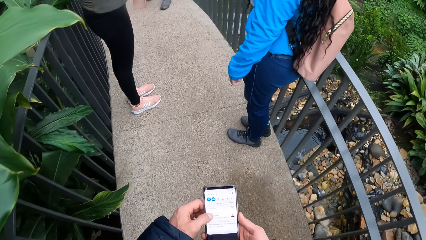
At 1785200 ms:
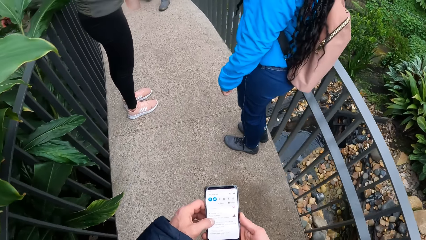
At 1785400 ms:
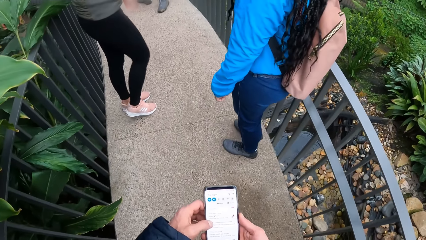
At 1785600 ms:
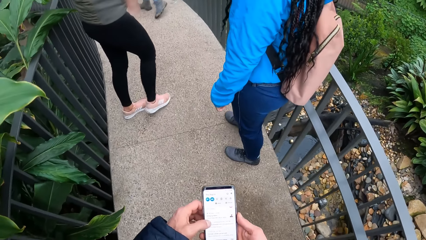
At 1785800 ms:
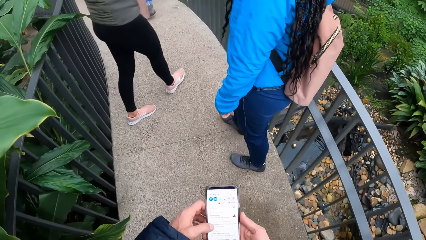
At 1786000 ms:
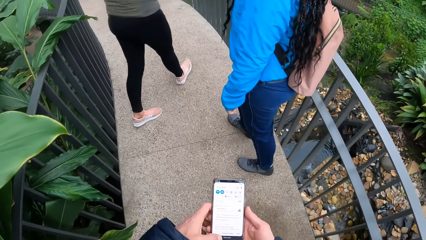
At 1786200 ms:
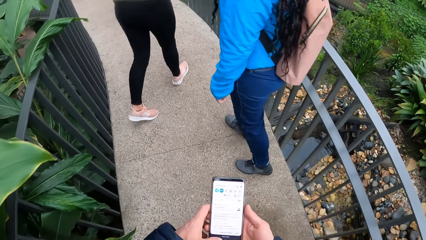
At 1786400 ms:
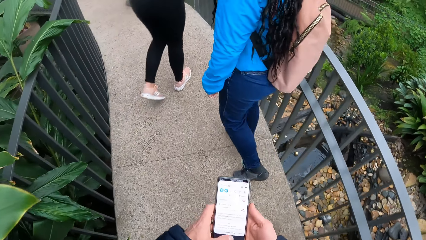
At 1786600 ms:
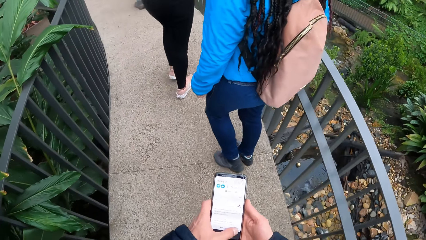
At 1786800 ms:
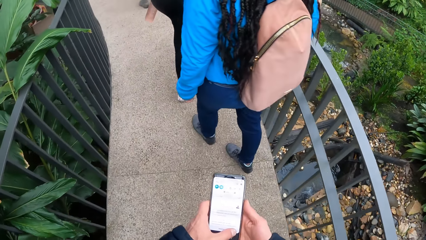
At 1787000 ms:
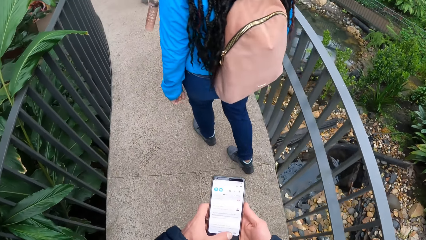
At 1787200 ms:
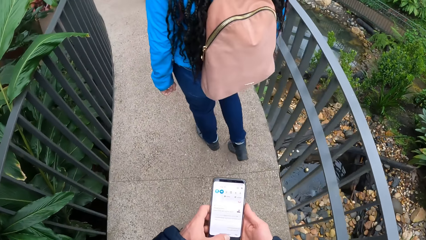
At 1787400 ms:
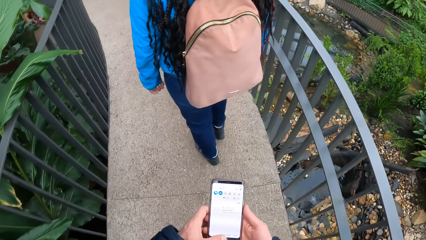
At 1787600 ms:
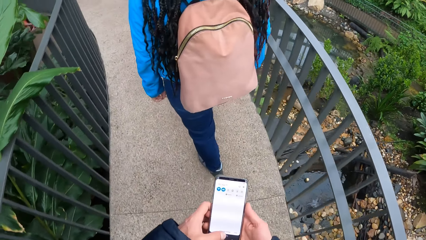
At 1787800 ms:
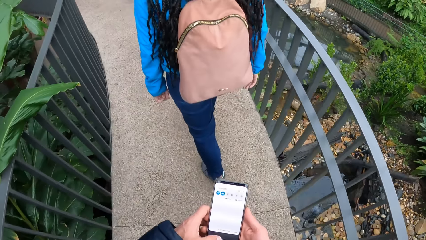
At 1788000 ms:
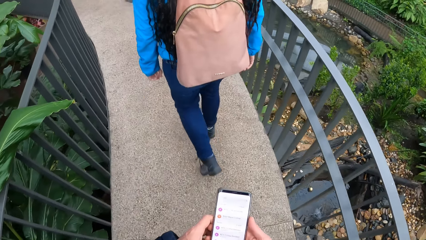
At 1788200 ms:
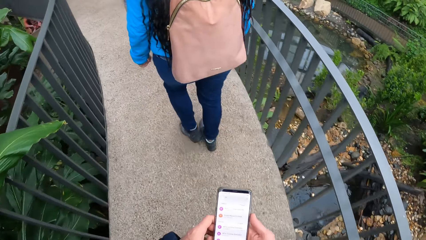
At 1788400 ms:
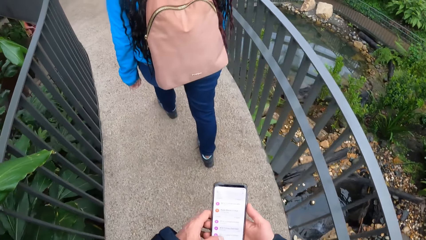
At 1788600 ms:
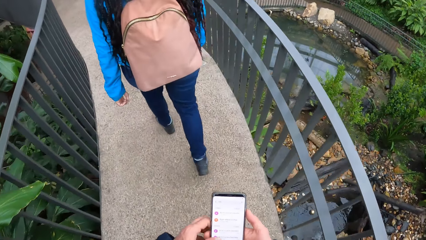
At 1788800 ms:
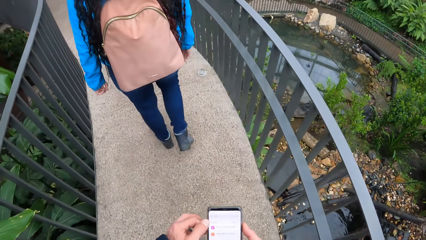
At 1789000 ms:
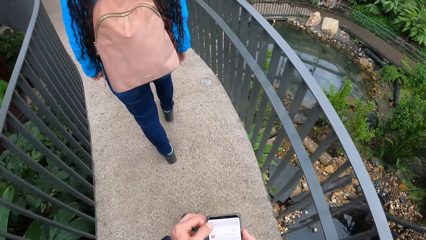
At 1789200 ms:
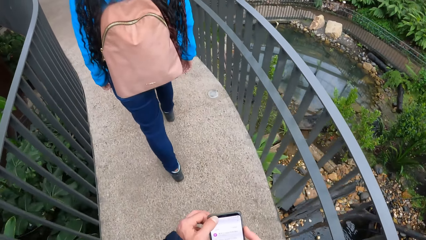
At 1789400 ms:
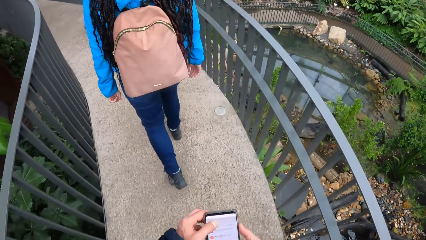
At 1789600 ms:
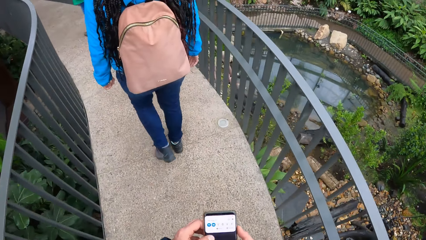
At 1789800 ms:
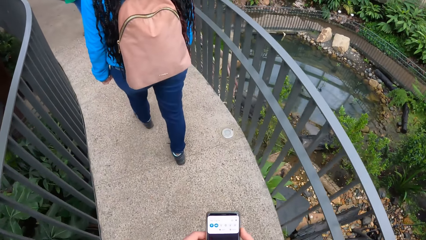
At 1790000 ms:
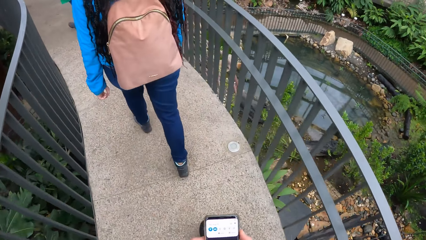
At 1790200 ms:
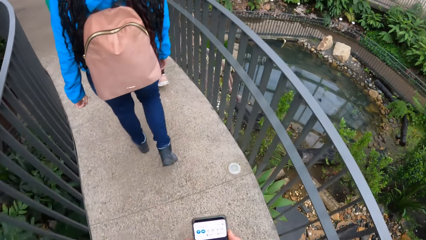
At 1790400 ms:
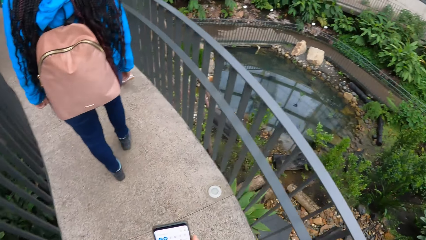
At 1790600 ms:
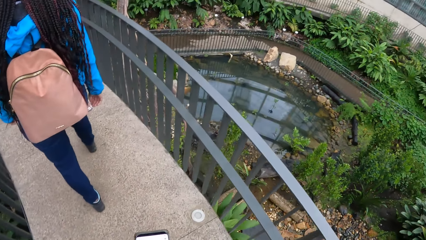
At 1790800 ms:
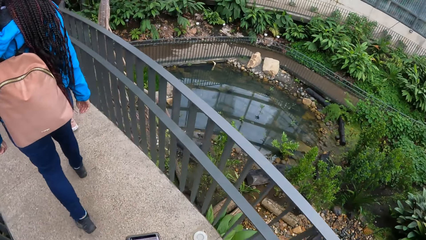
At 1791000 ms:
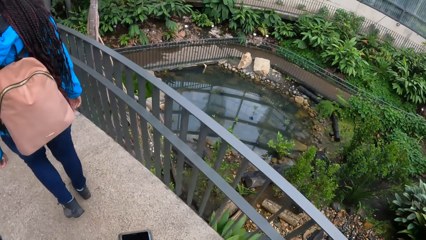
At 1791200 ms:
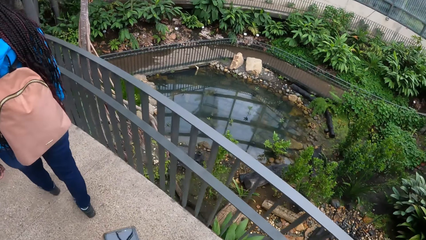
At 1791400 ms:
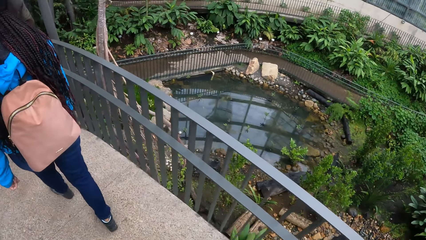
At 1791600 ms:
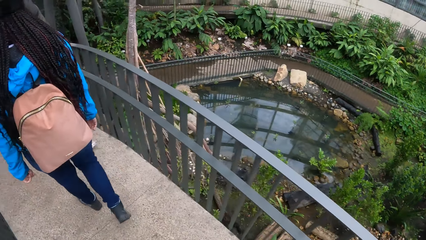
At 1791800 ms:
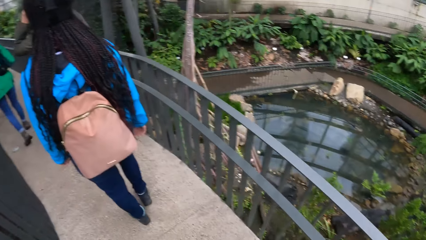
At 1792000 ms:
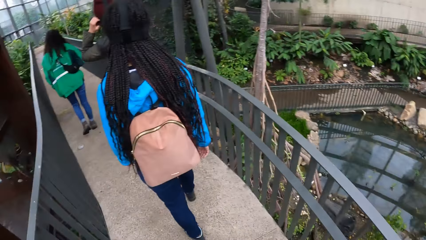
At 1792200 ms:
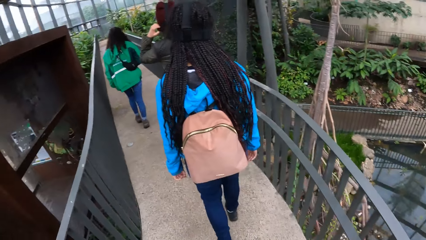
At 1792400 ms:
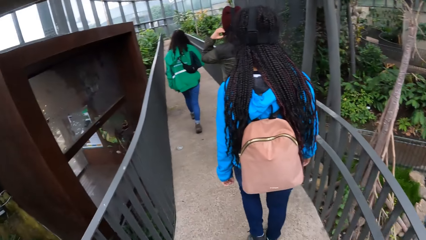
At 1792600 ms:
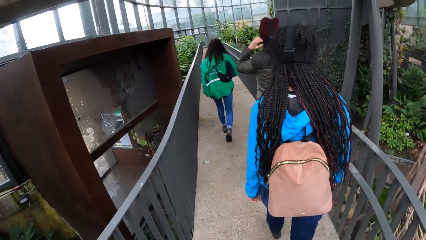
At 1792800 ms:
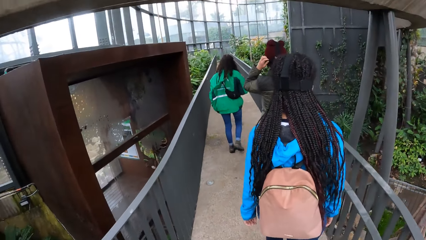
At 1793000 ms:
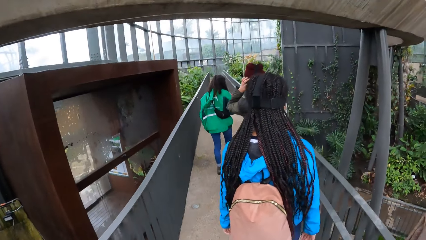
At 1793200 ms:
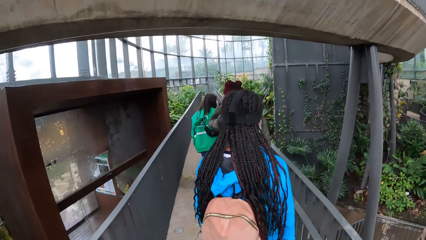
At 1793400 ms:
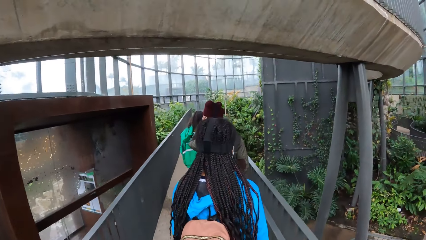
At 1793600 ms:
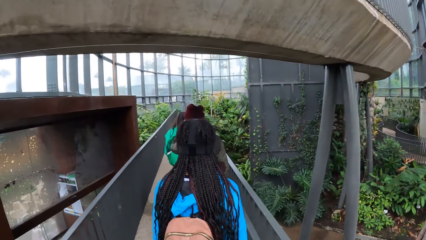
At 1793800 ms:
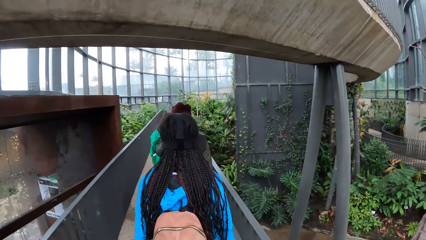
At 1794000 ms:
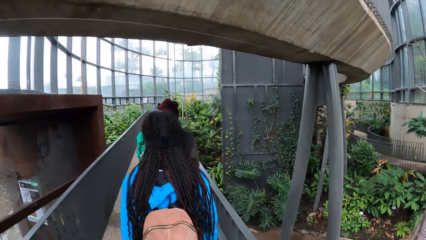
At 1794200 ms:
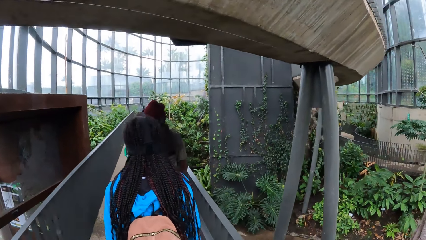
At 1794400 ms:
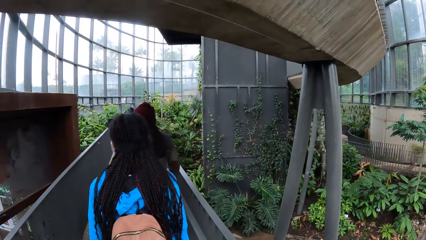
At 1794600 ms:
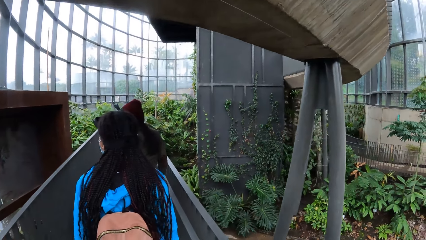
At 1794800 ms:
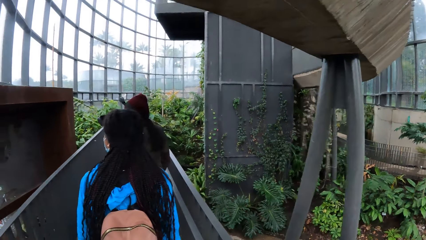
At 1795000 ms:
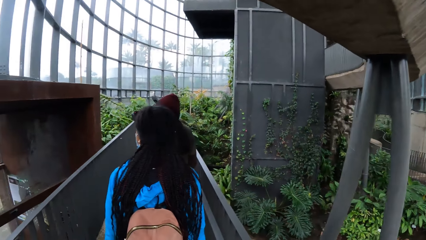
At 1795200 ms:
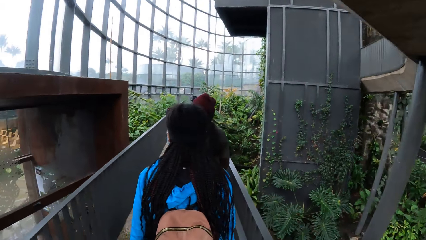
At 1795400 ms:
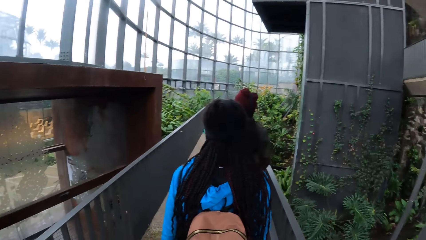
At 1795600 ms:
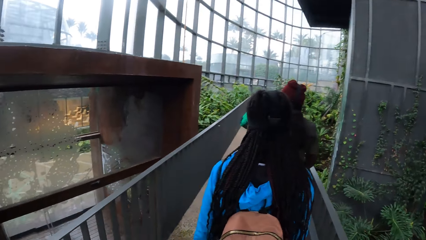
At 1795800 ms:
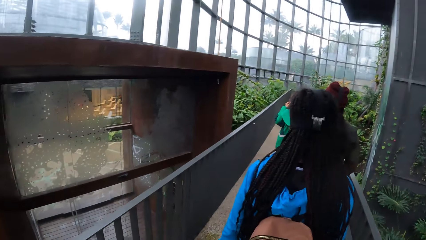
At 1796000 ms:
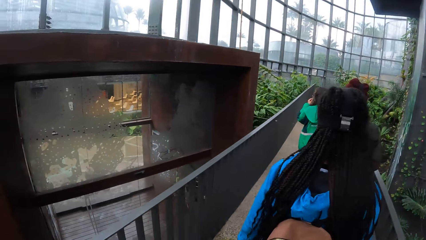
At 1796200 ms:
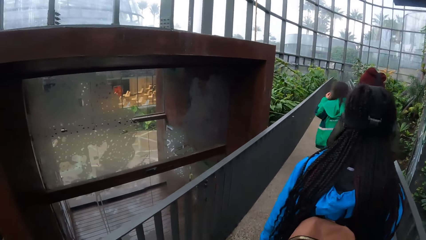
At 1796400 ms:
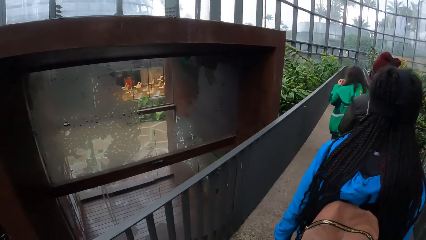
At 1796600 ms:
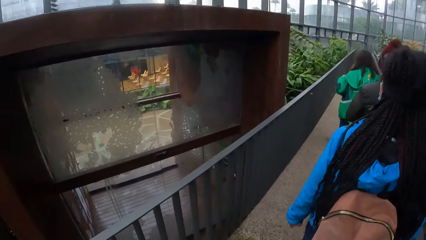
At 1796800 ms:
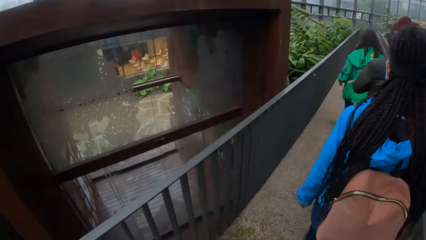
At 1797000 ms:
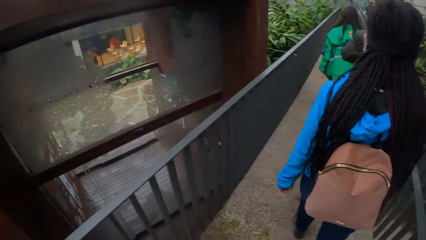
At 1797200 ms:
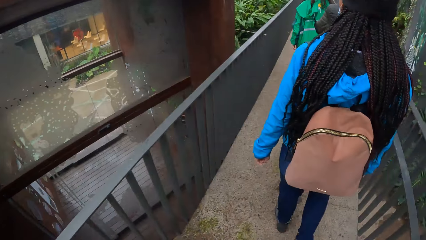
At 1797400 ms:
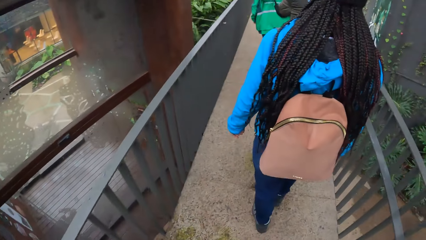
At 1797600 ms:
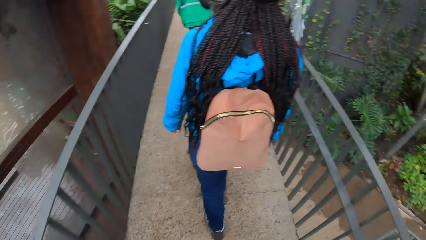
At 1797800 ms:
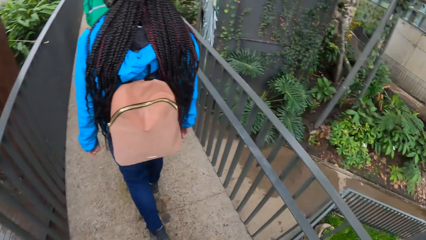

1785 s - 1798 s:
The camera wearer walks behind three persons.

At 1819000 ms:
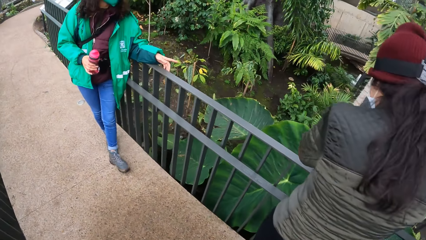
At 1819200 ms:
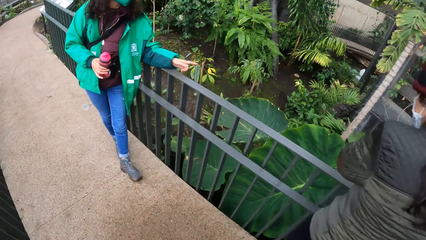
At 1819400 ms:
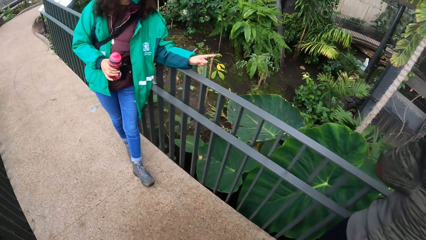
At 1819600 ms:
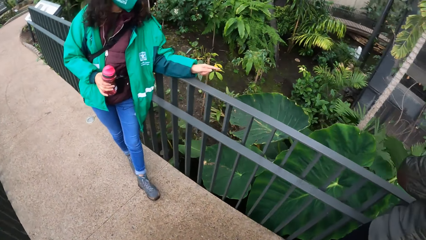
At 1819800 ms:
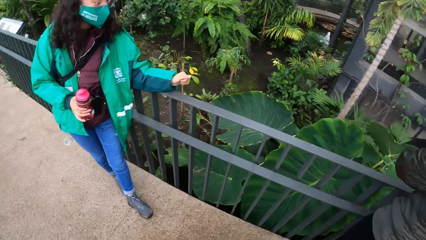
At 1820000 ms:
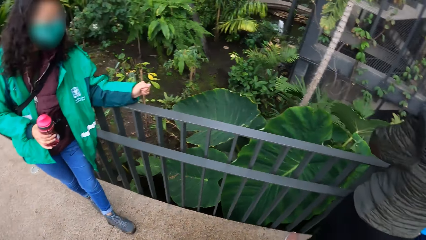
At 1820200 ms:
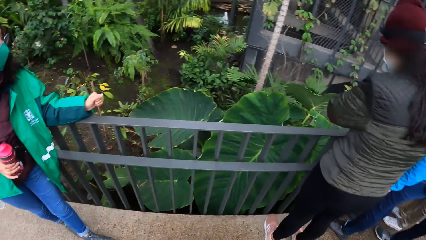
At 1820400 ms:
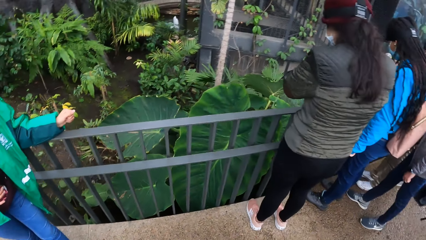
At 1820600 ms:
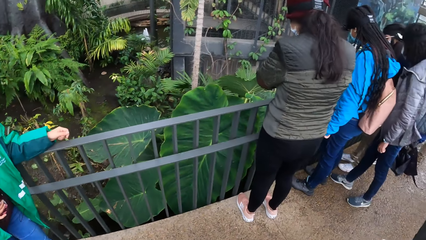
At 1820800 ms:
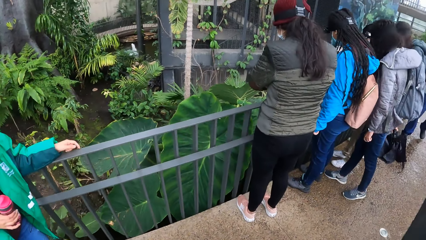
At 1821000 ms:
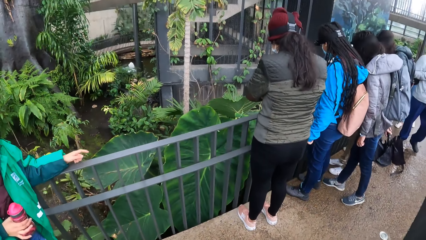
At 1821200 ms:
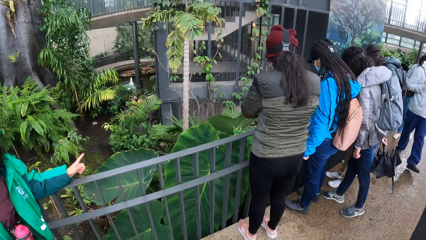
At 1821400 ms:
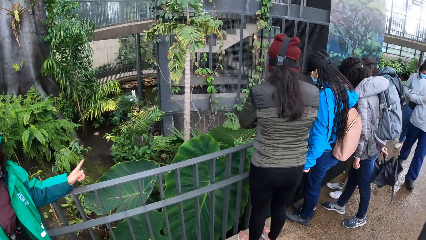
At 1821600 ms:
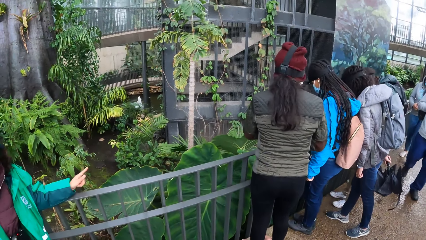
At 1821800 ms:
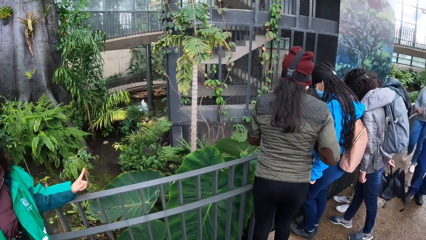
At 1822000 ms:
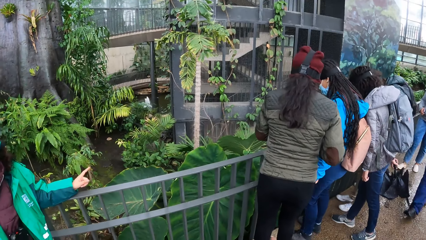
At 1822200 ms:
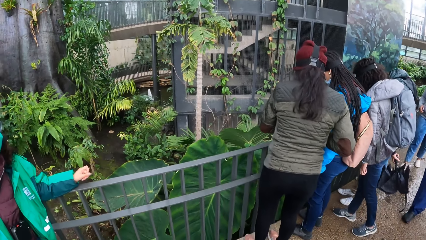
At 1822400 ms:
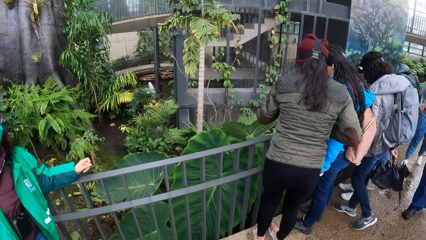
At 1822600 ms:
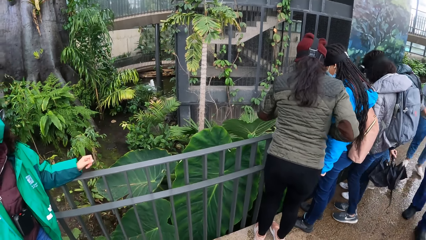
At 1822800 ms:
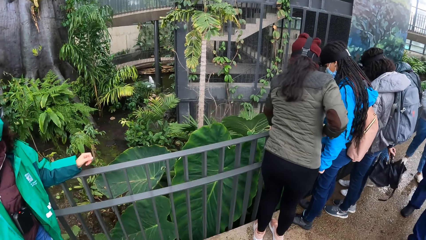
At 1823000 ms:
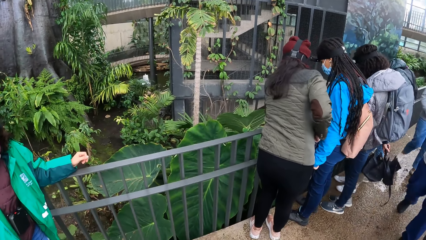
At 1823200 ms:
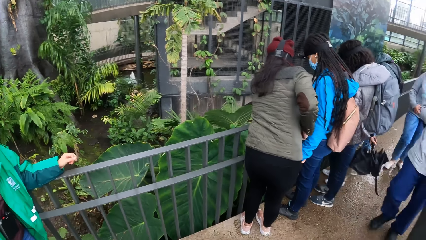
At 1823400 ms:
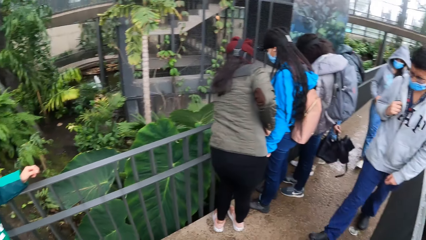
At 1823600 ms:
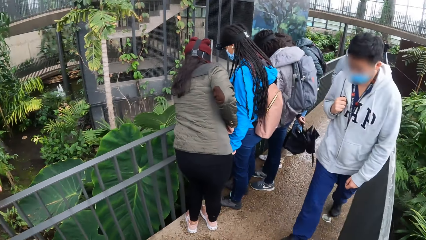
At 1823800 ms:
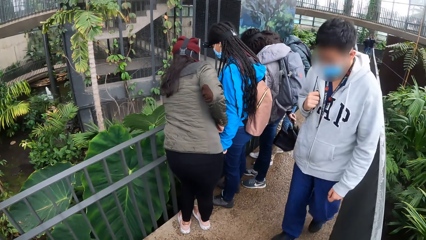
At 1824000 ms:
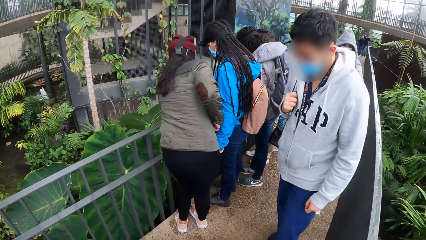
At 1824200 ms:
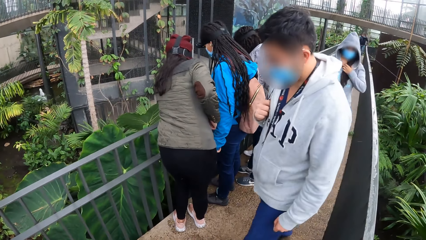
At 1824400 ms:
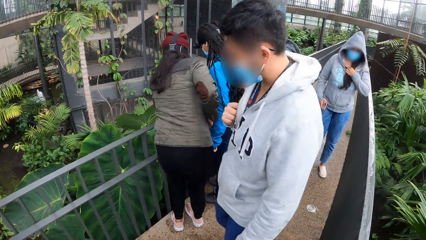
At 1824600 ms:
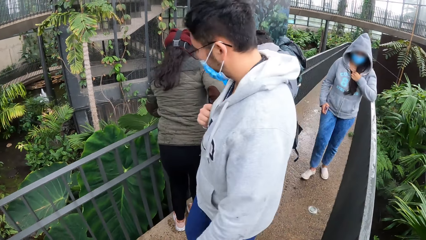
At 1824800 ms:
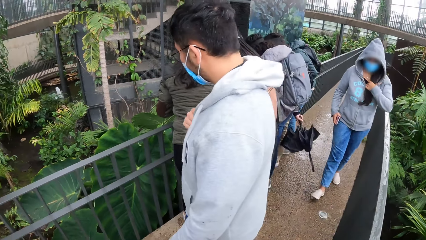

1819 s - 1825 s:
A person looks at the flower. Another person looks at the flower. Another person looks at the flower. Another person looks at the flower. Another person looks at the flower. Another person looks at the flower. Another person looks at the flower.
